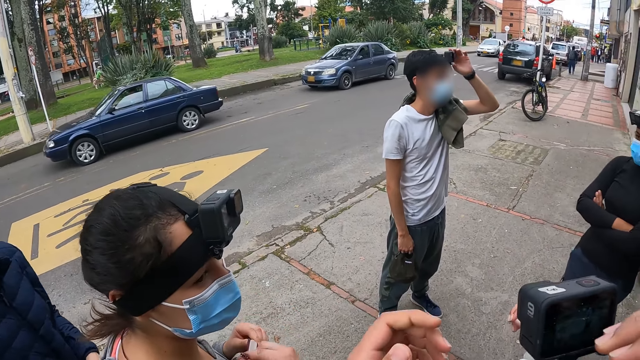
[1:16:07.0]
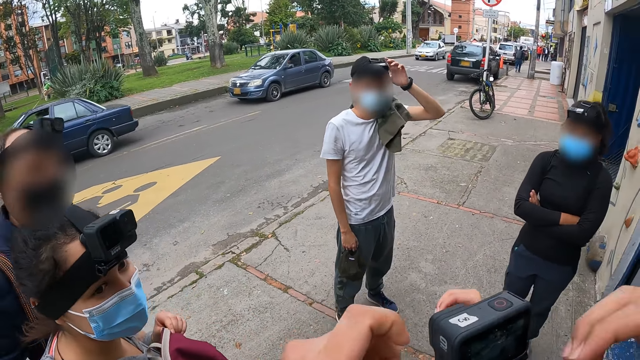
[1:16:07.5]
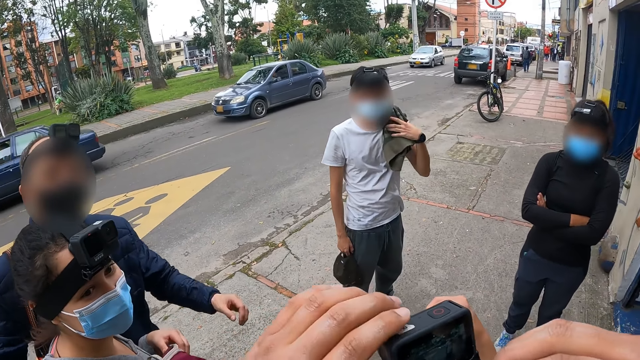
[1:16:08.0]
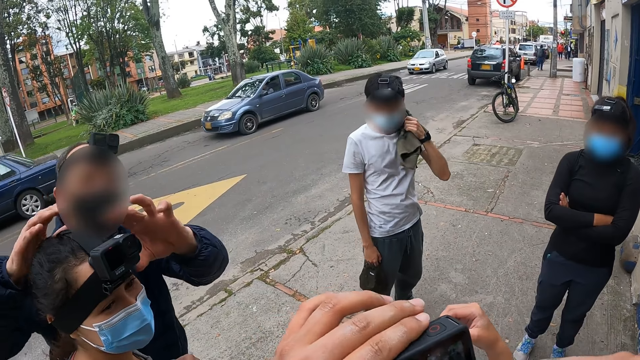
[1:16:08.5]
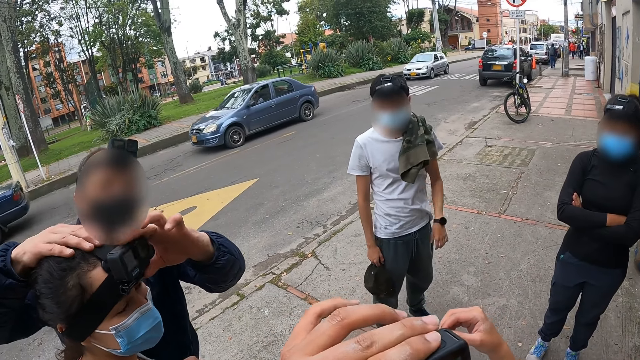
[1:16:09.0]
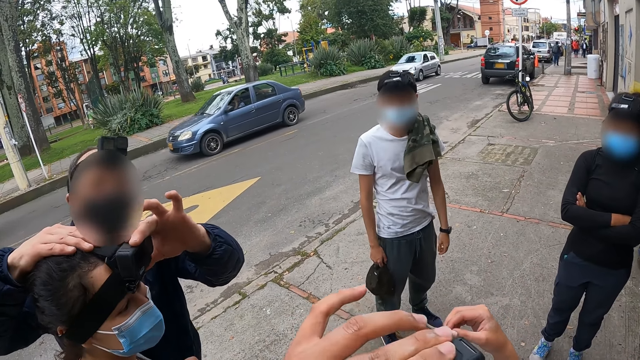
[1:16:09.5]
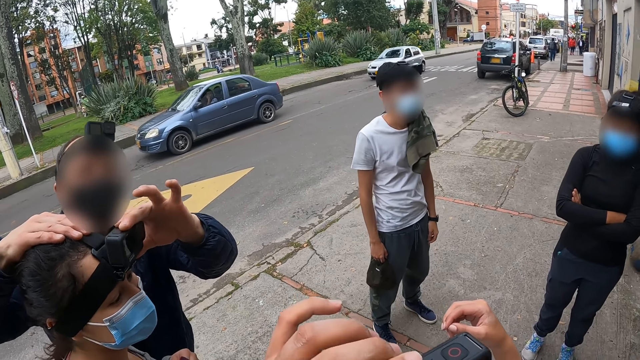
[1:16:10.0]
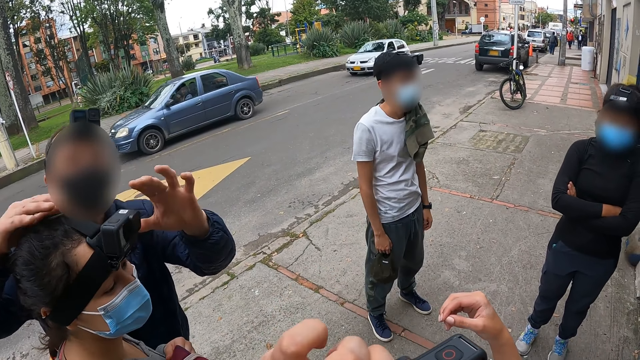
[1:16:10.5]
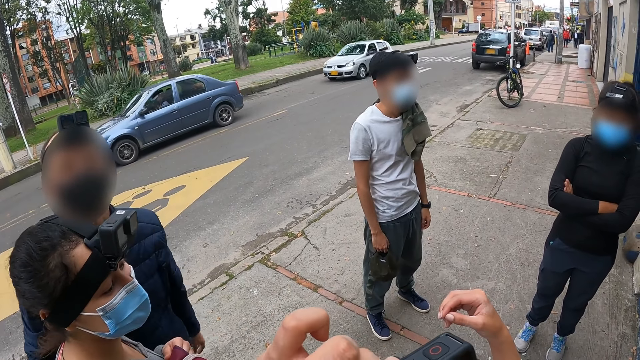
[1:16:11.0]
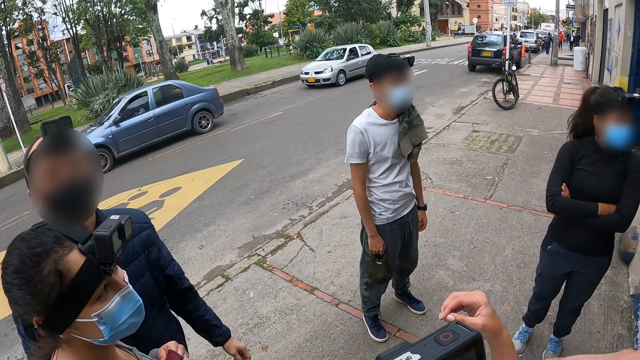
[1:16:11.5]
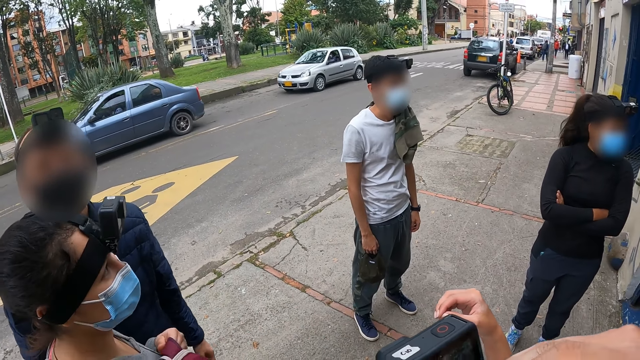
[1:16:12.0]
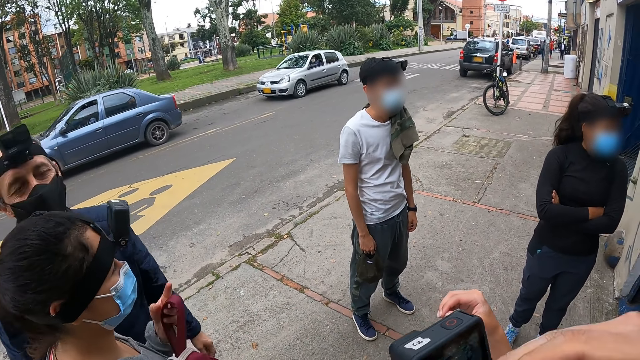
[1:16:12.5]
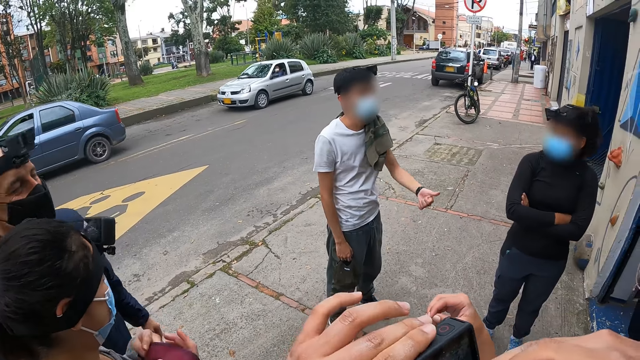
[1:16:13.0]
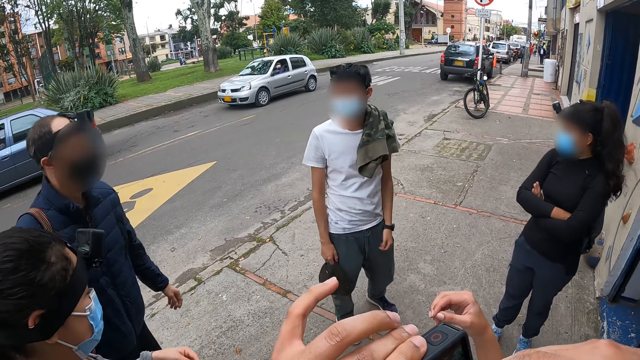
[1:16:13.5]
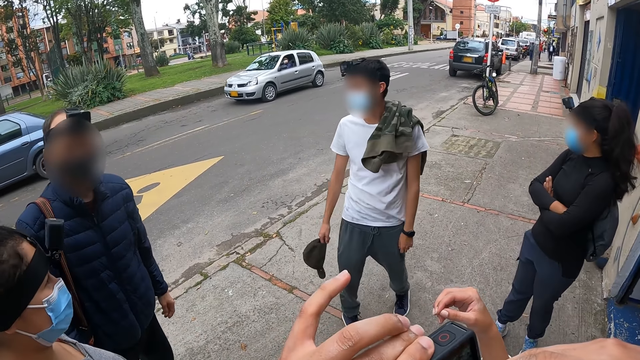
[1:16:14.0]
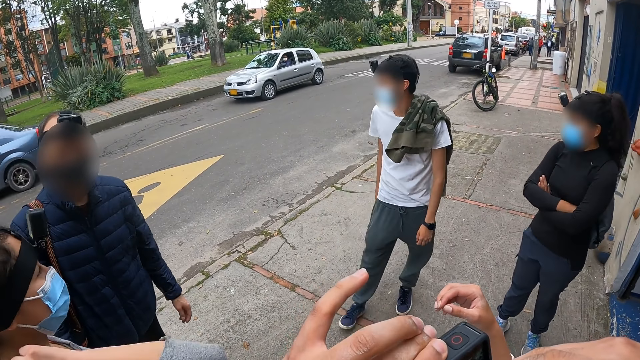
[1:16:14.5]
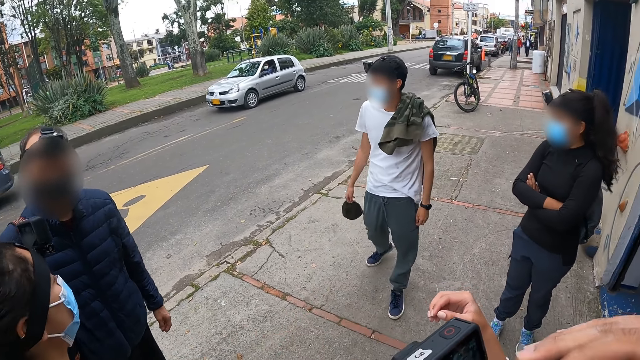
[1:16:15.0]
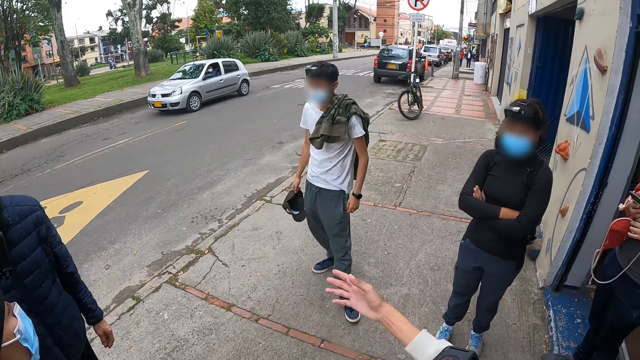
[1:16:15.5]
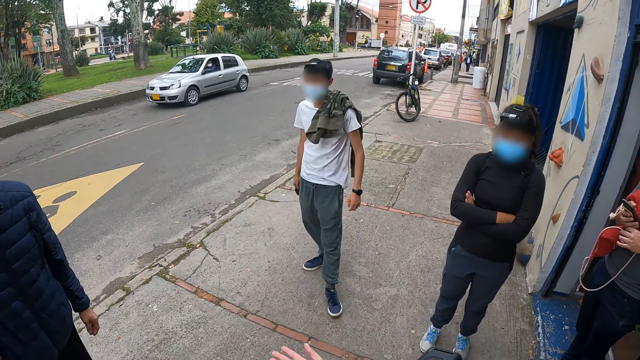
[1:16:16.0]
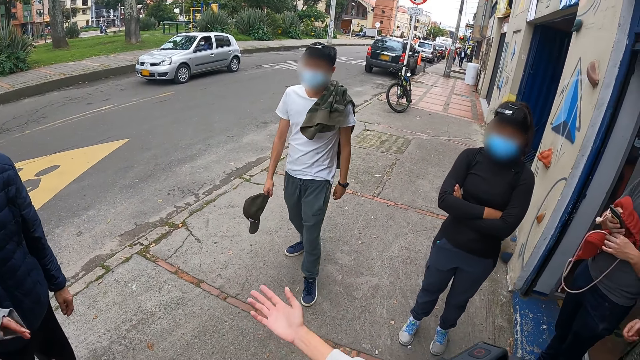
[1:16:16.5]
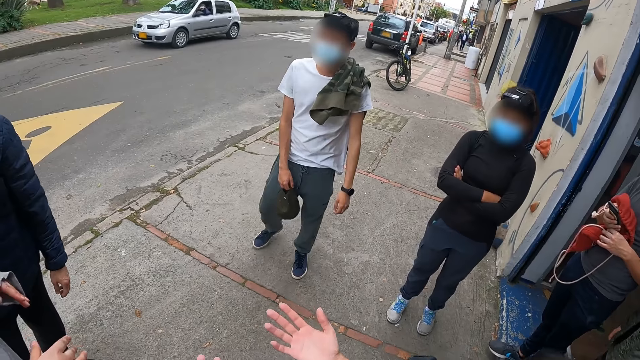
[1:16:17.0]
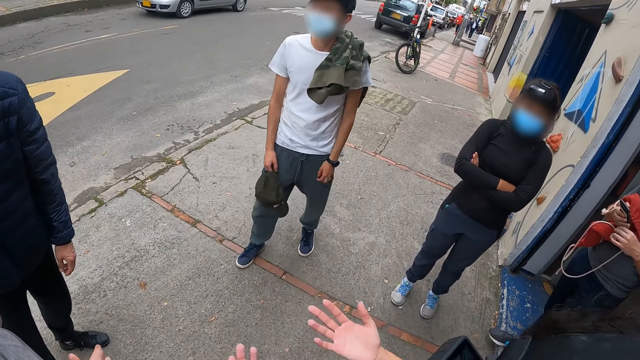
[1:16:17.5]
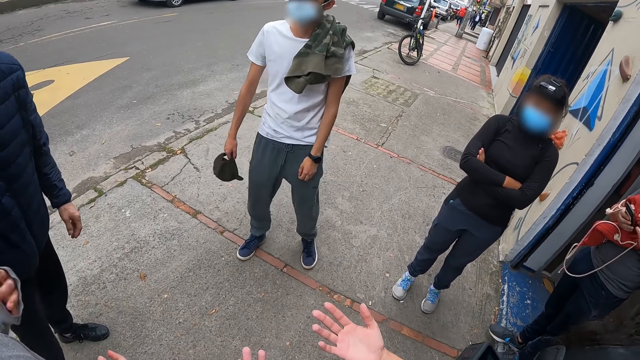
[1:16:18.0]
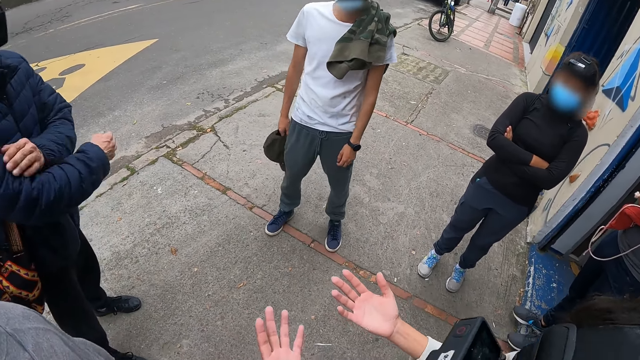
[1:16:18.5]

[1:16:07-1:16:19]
A man adjusts the camera on a woman's head with both hands. The camera wearer adjusts the camera on another woman's head with both hands. A person stares at her hands.

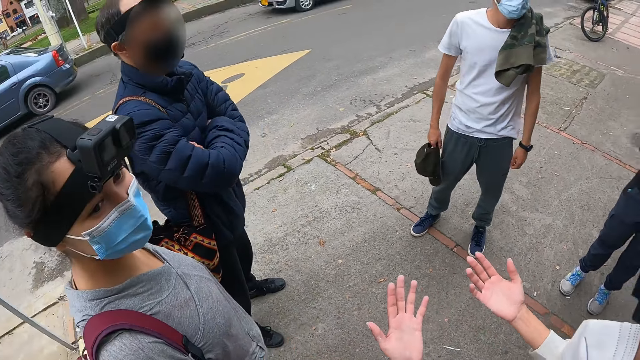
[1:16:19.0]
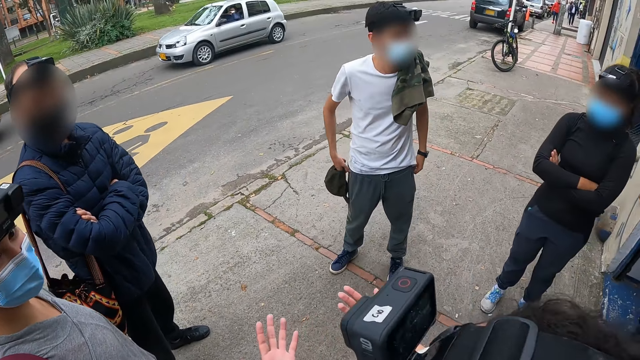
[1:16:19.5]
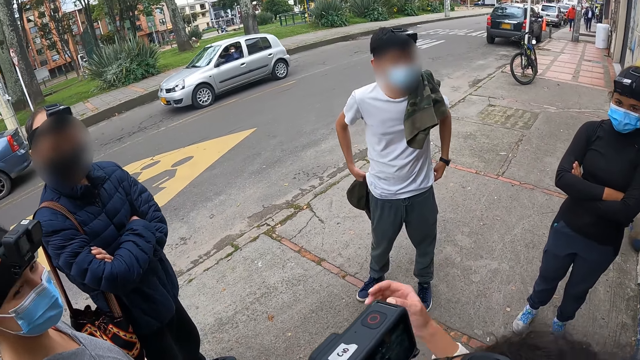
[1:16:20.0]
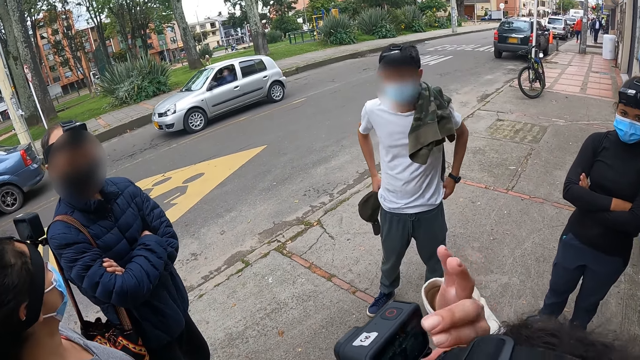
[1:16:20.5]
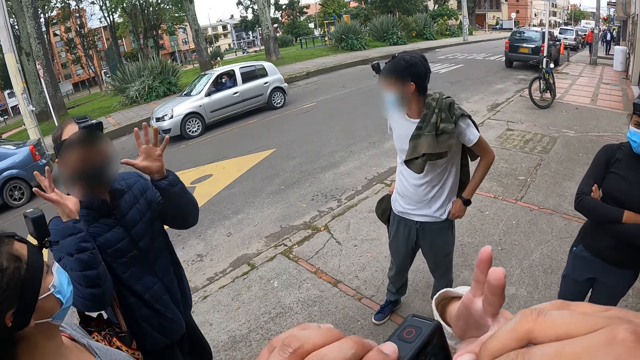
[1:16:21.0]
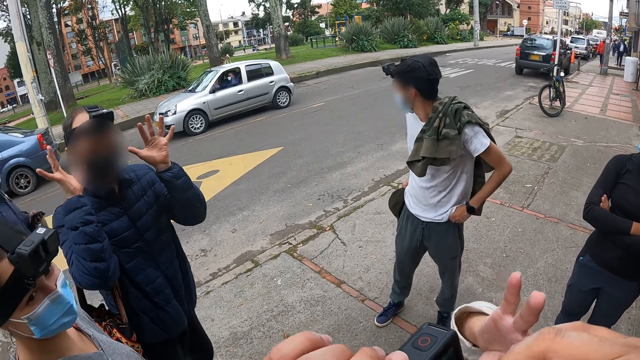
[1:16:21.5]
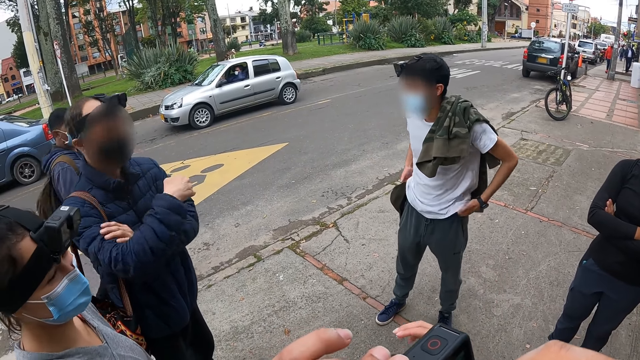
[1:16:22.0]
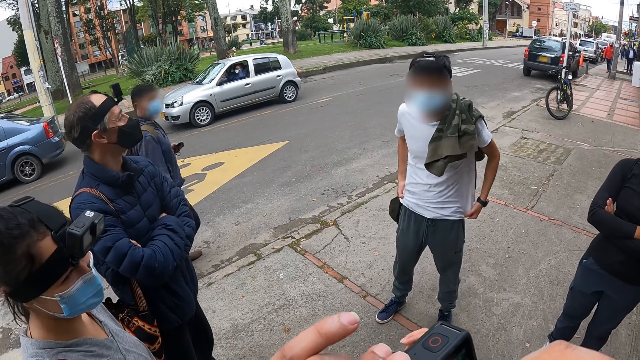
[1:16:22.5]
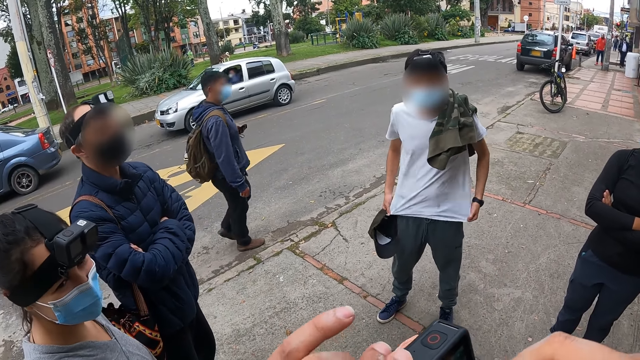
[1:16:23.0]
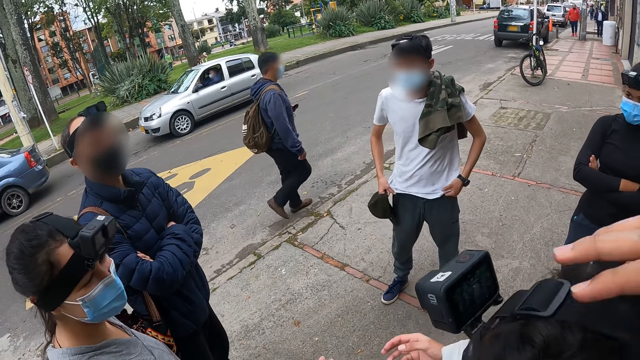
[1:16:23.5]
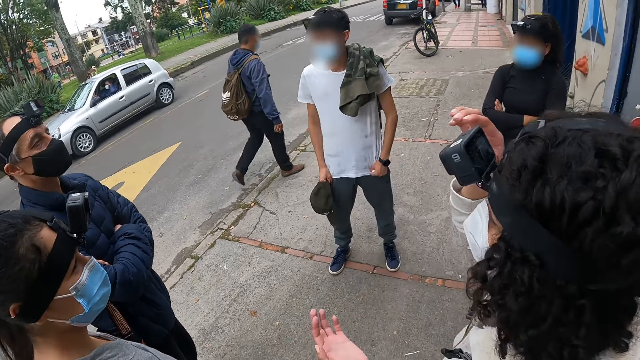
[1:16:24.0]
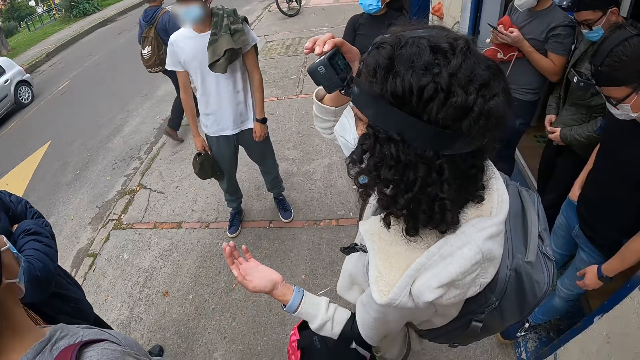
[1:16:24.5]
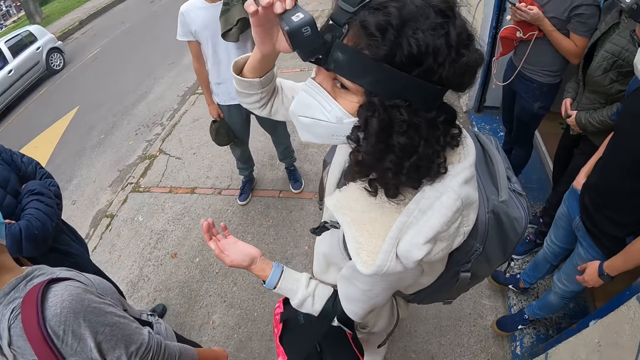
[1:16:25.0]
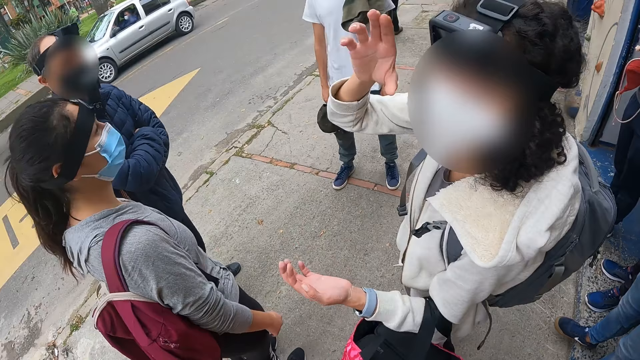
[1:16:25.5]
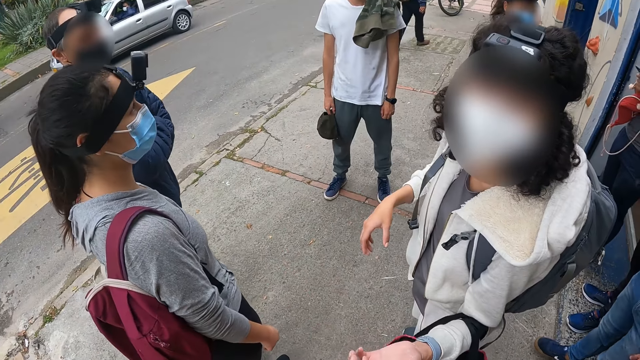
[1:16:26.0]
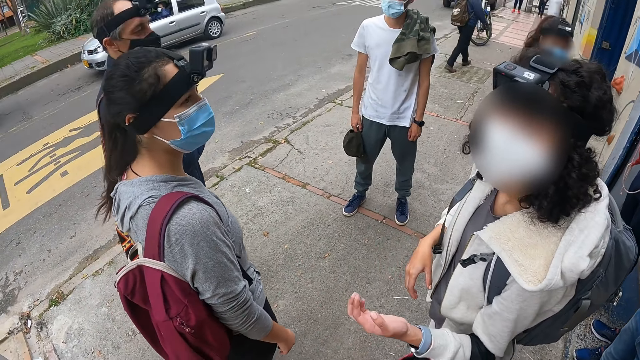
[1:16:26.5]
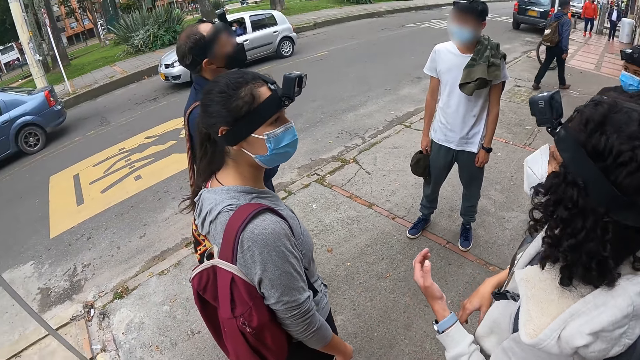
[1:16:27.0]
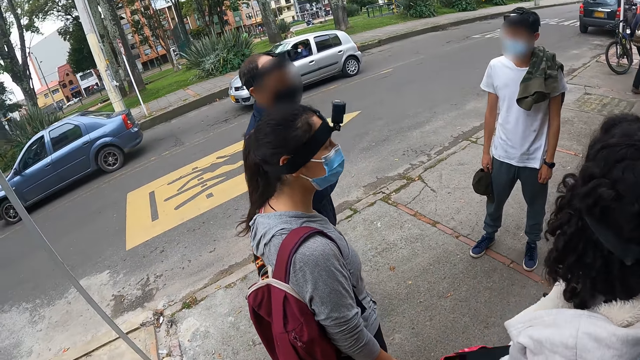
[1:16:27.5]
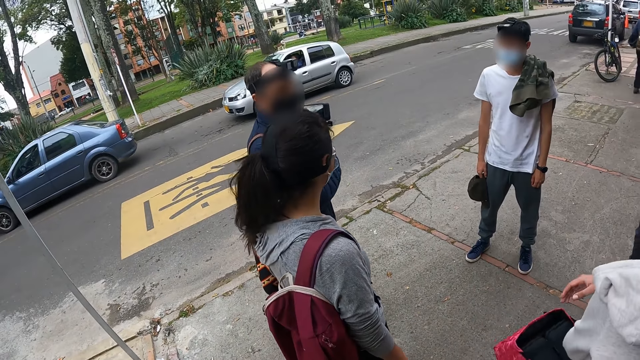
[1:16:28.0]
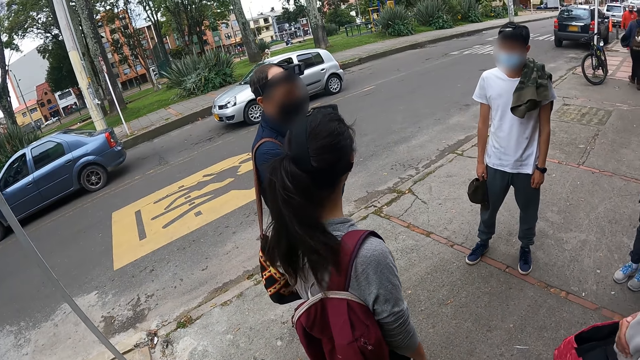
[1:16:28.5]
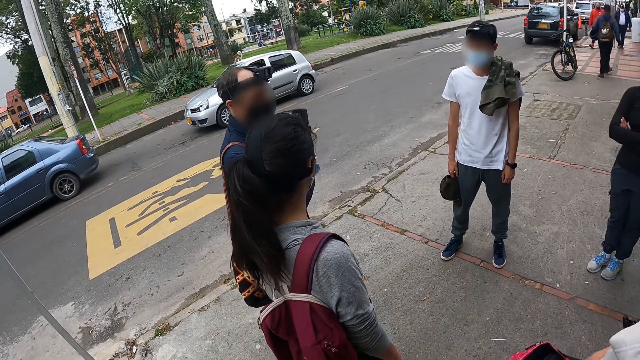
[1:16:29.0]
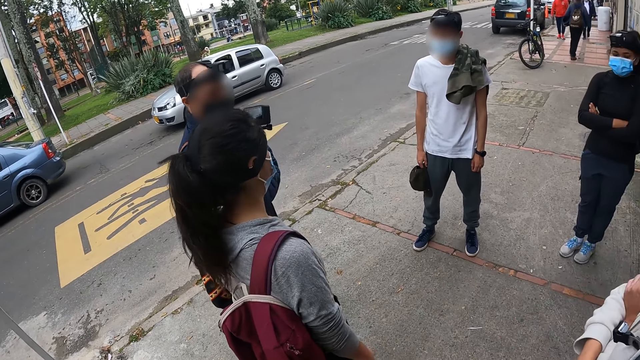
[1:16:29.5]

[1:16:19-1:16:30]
The woman touches the camera on her head with her right hand. The woman adjusts the camera. The camera wearer adjusts the camera on the woman's head with both hands. The woman touches the camera on her head with her right hand and adjusts the camera. The camera wearer interacts with the woman. The woman stares at the camera wearer. The camera wearer looks around. The man talks to a group of people.
